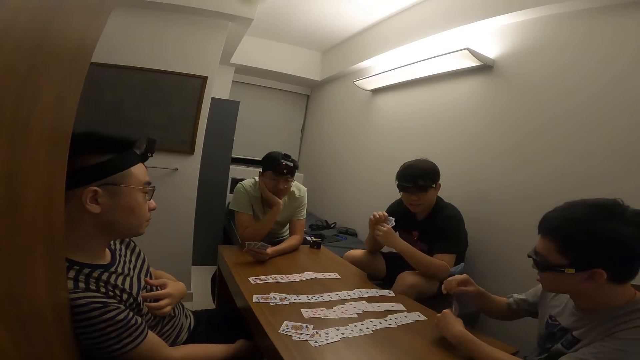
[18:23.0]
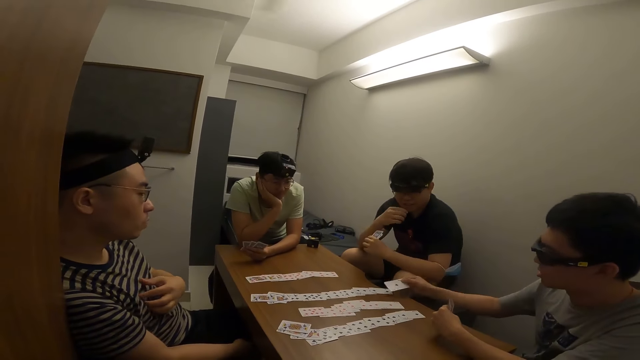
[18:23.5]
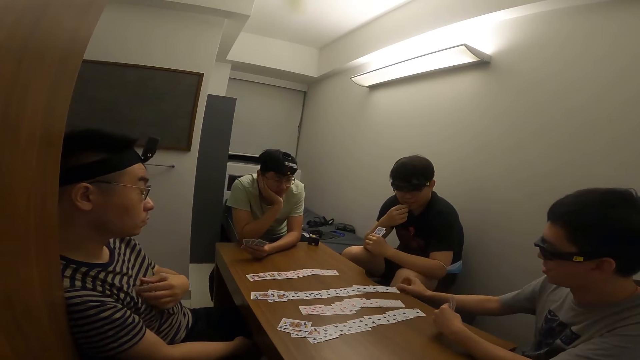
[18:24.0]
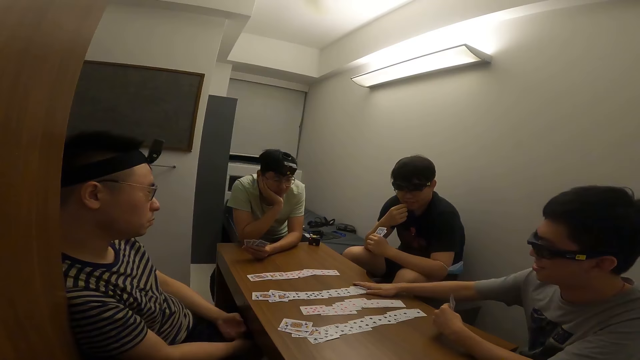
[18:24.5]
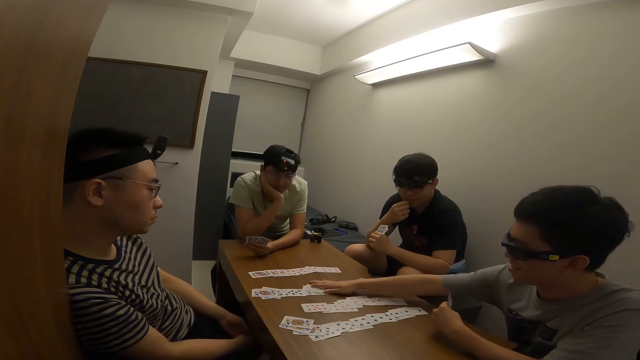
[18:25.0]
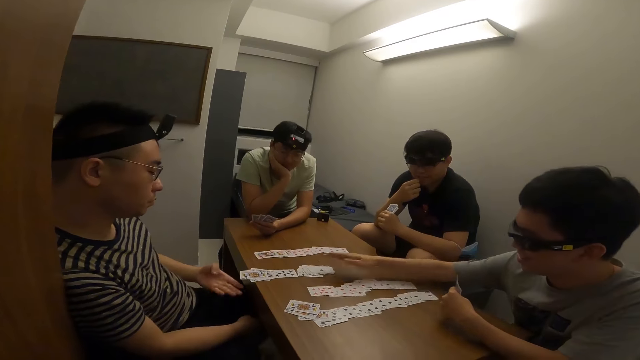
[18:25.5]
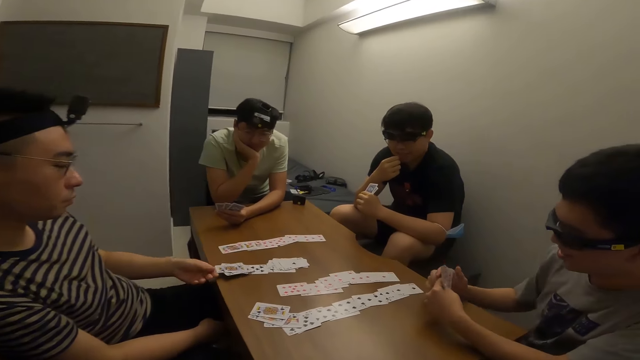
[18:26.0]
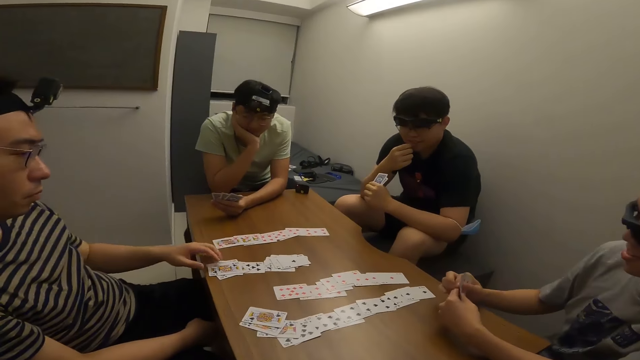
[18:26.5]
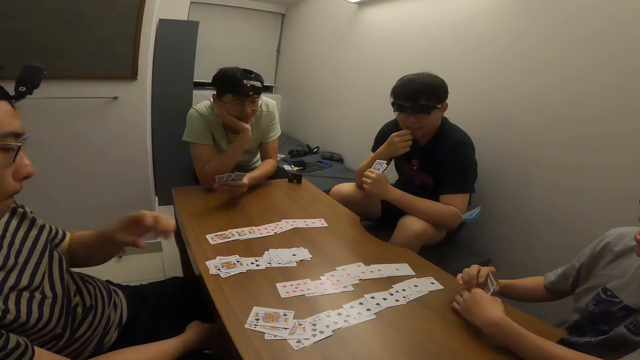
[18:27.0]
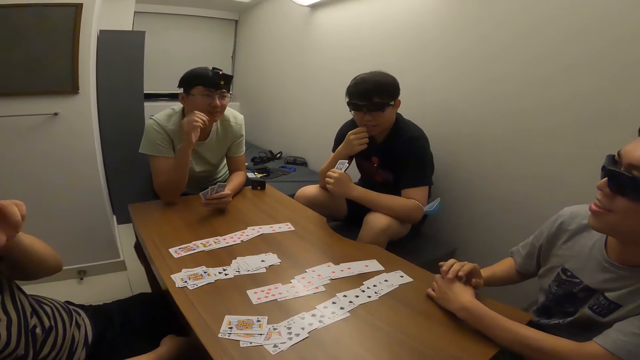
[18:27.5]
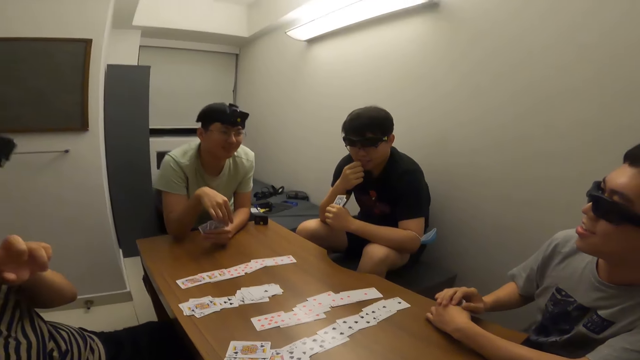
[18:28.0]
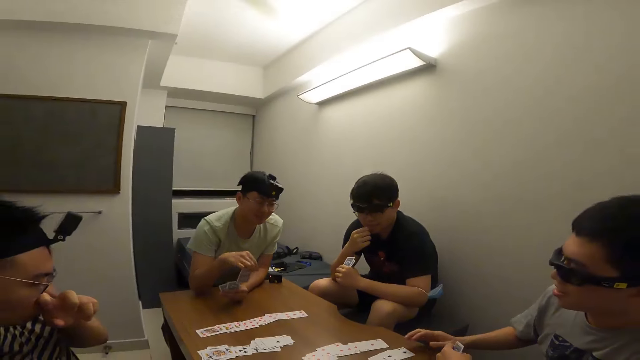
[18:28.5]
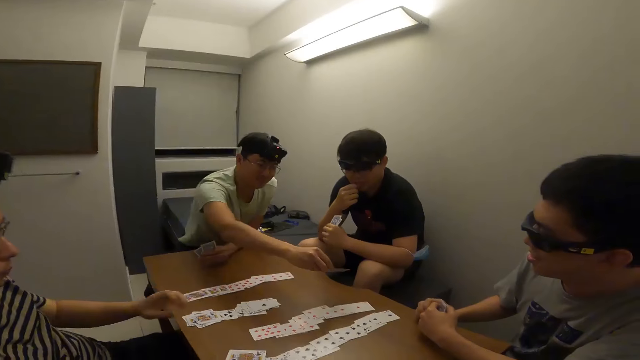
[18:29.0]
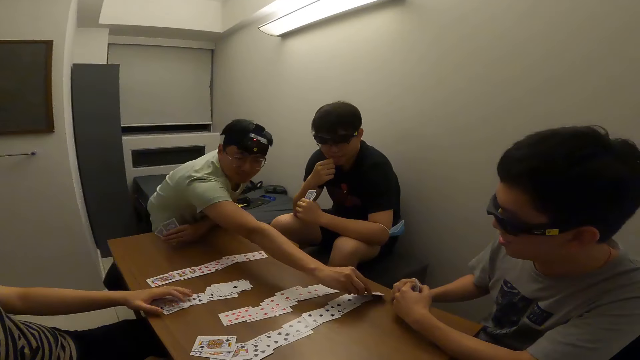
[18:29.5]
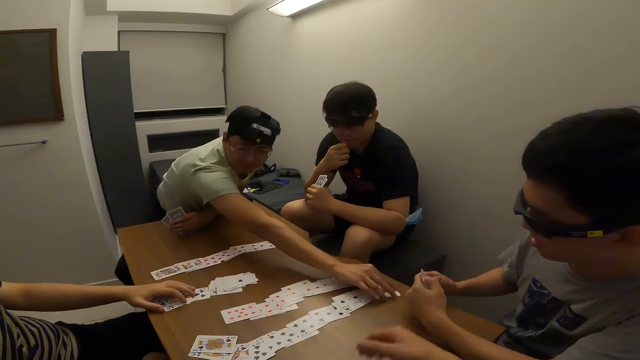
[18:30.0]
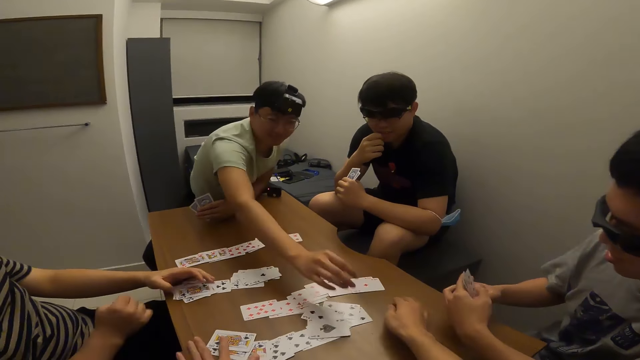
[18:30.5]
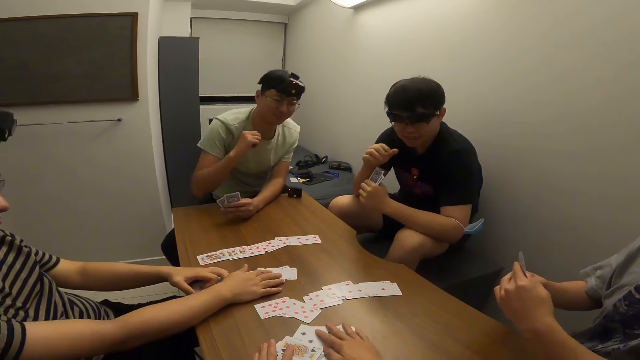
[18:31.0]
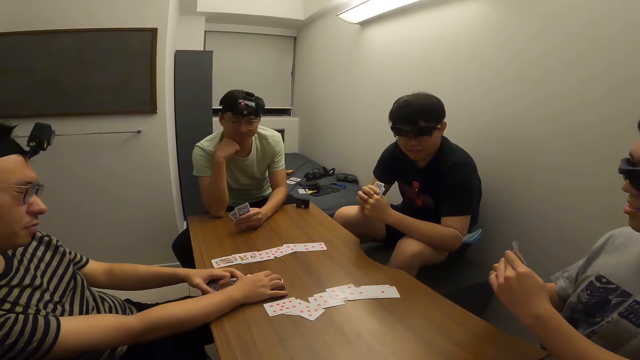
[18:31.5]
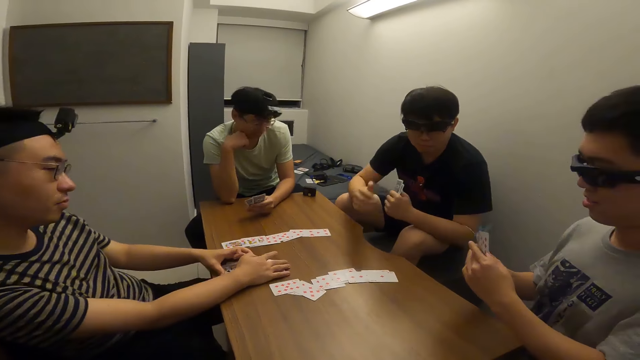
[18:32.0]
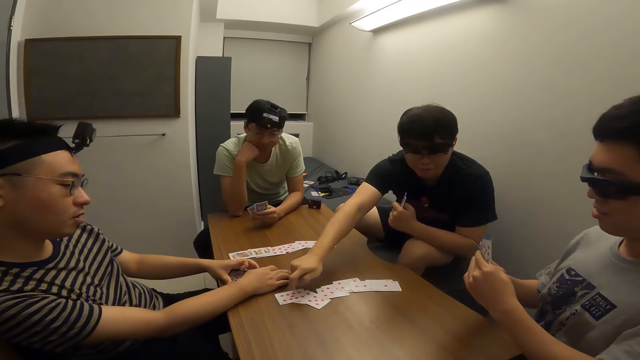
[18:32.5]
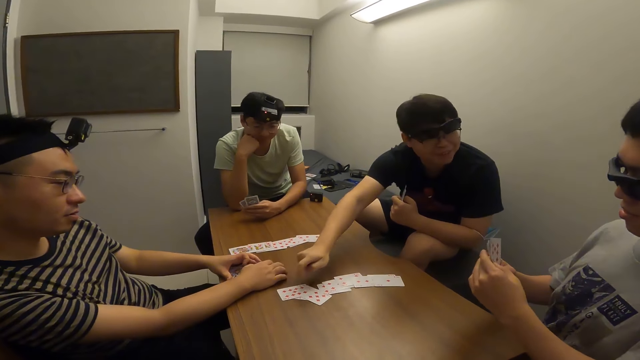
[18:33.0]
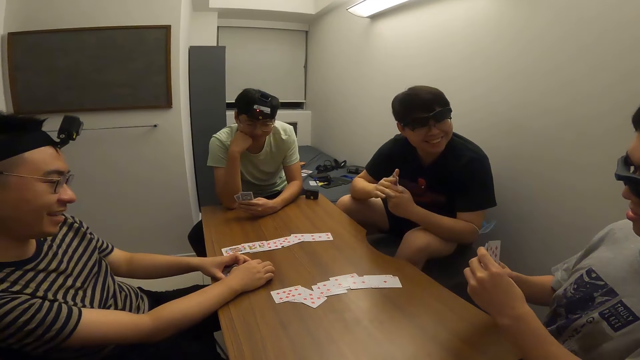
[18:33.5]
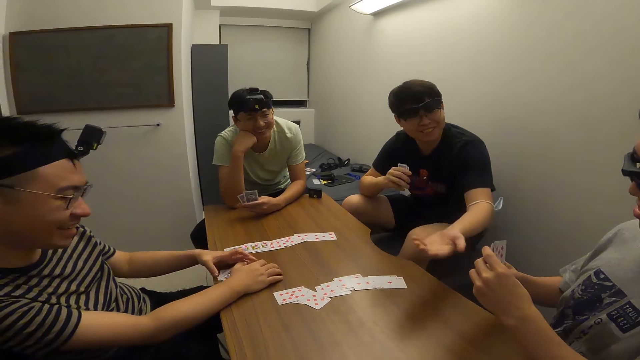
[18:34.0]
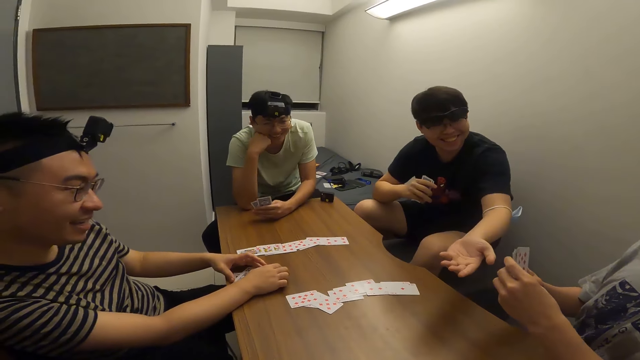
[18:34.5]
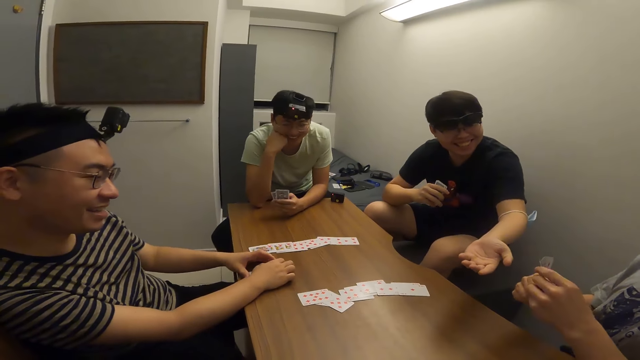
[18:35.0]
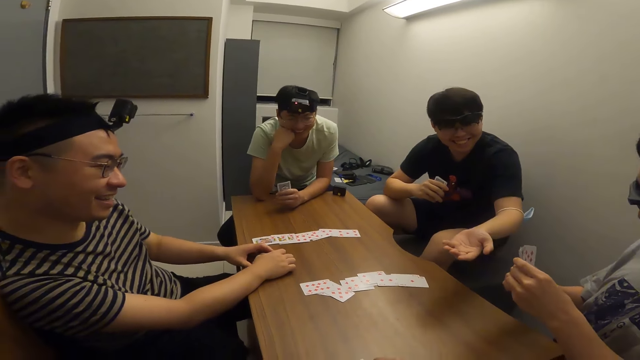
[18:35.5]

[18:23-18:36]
A man places a card on the table with his right hand. The man adjusts some cards on the table with his right hand. A person moves cards on the table. Another man places a card on the table with his right hand. The camera wearer packs some cards on the table to himself with his hands. The person moves cards on the table. Another person makes a gesture.

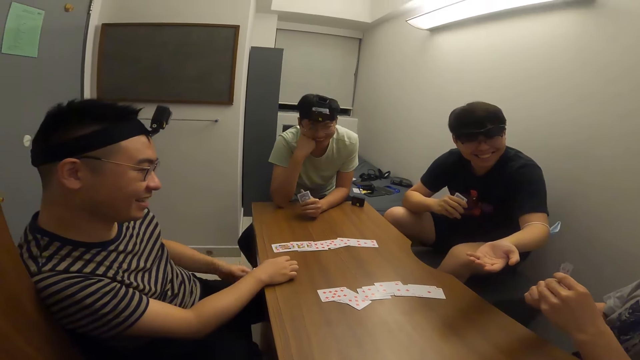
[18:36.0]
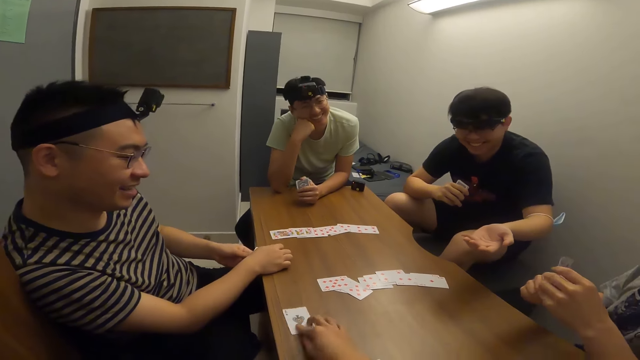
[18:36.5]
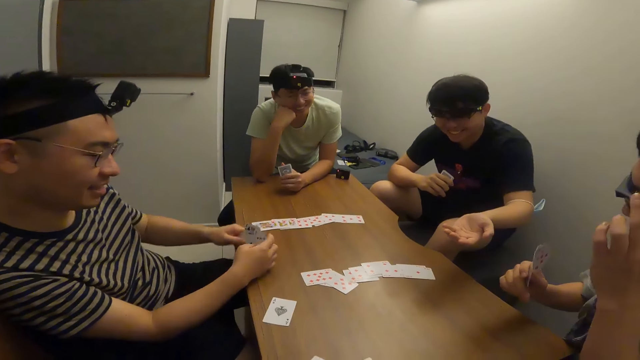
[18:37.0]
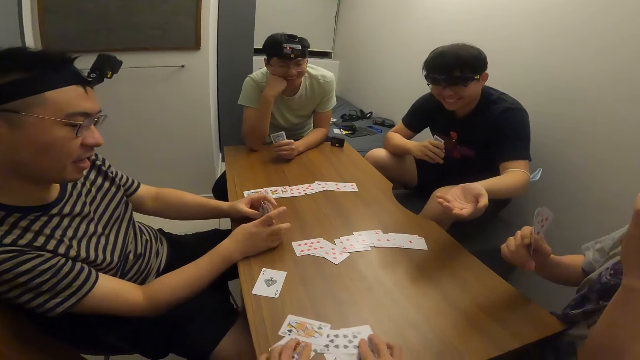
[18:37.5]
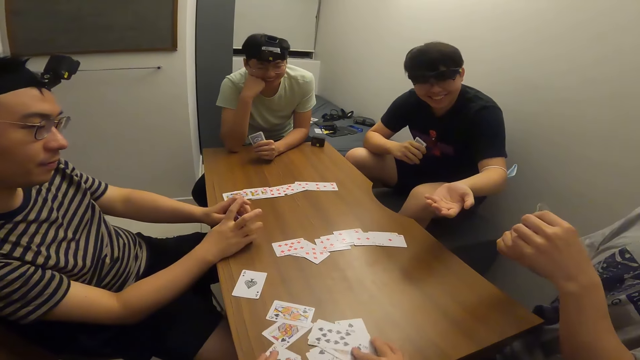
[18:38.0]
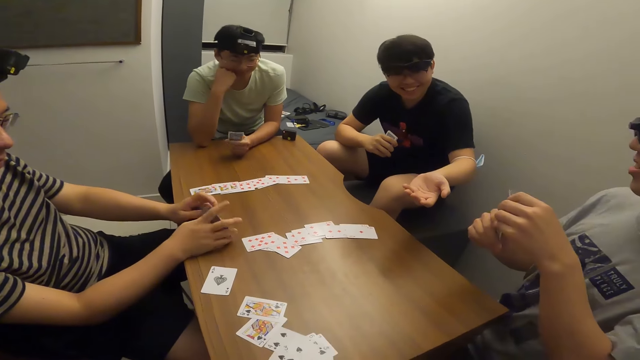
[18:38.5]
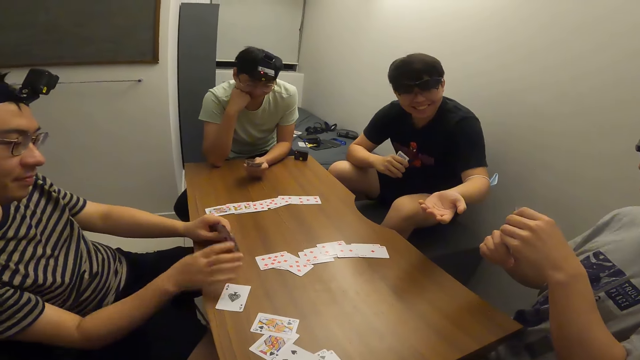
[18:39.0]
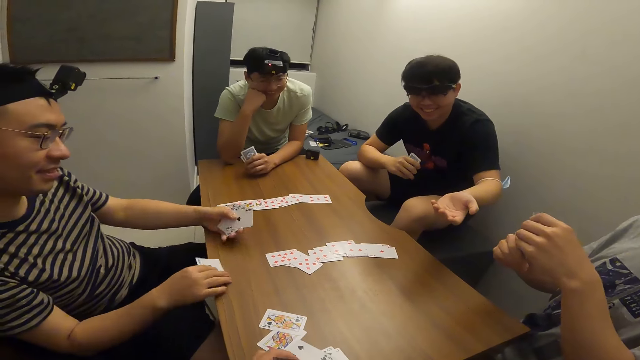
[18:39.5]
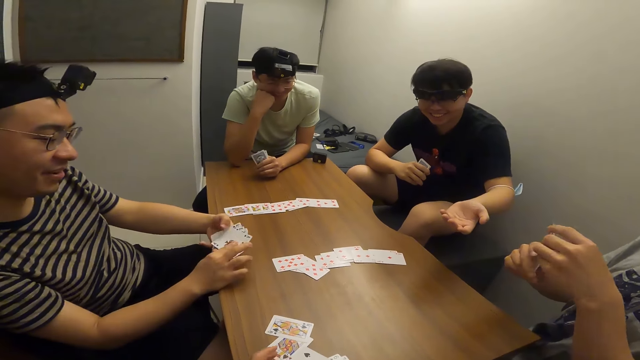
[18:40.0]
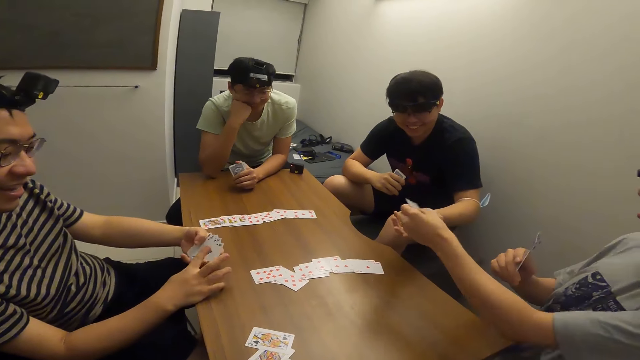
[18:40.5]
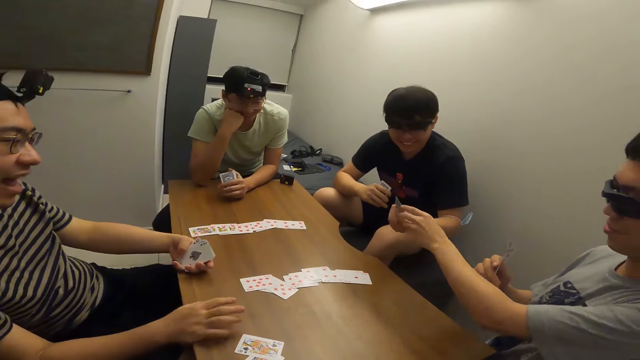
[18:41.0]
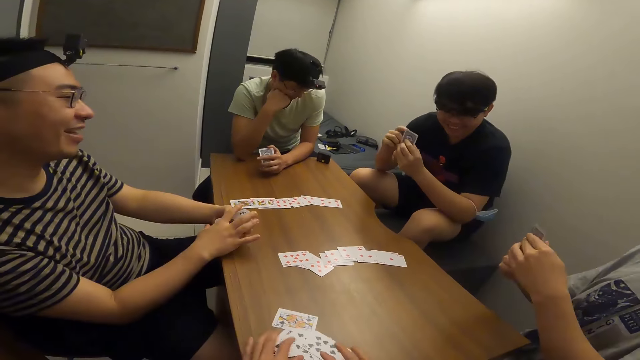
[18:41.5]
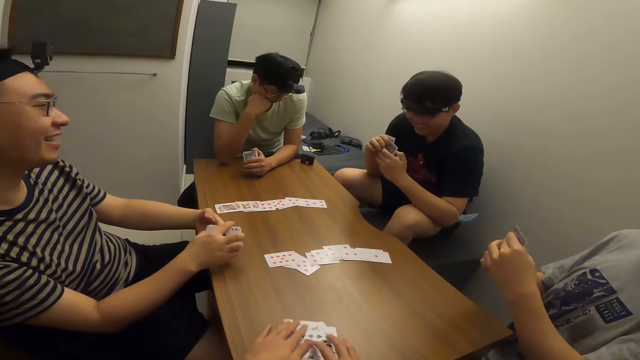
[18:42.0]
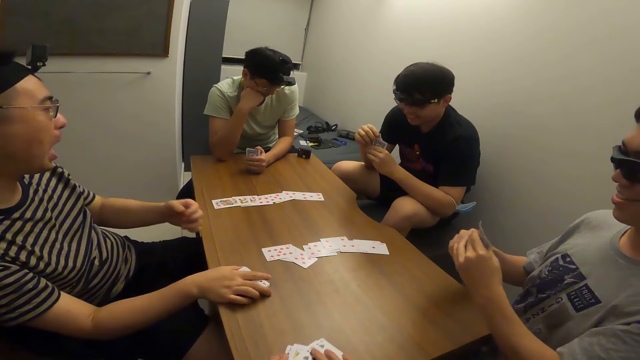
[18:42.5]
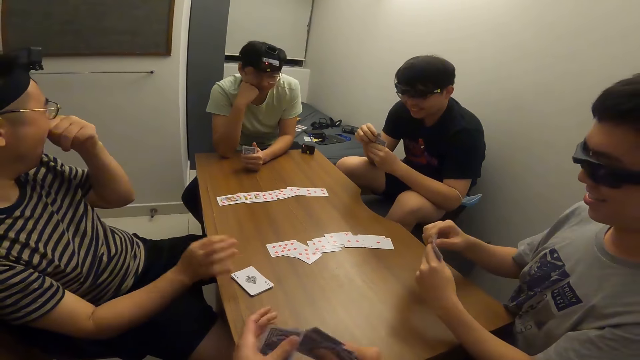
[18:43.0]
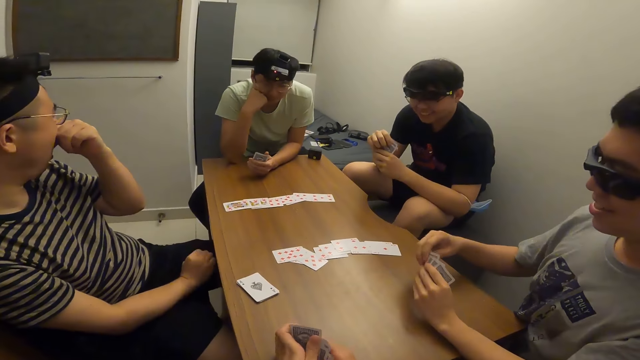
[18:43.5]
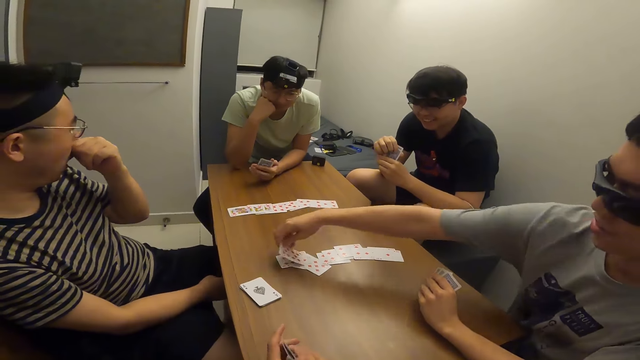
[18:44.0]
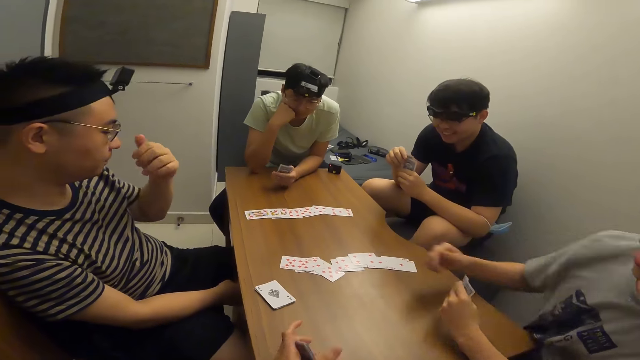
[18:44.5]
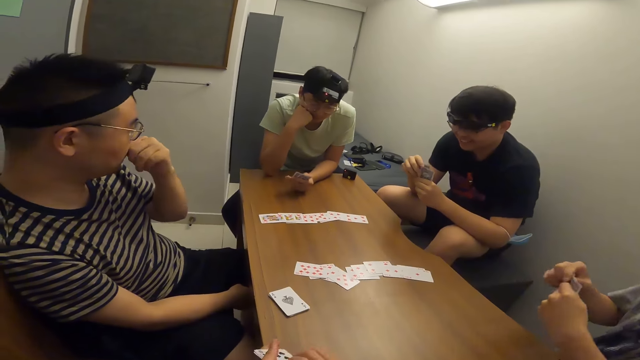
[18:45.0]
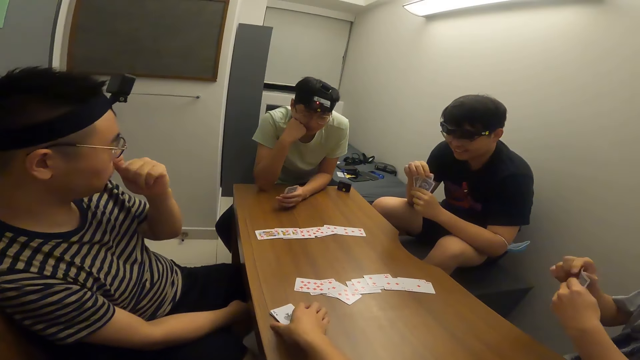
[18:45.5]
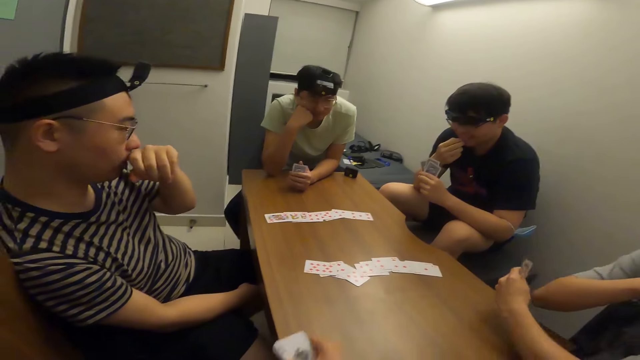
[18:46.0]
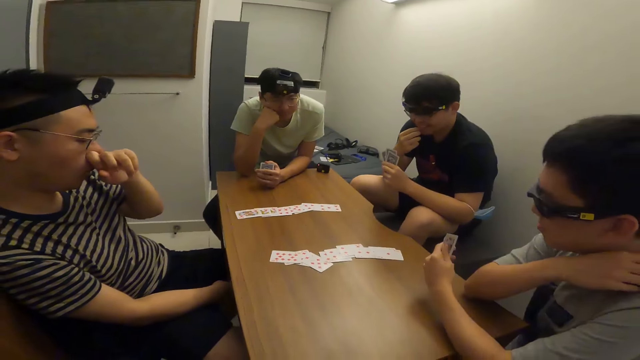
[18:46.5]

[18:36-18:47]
The camera wearer places a card on the table. He places the cards on the table. A man picks a card from the table with his right hand. Another man passes a card to yet another man with his left hand. The camera wearer picks up the cards. The second man places a card on the table with his right hand. The camera wearer packs some cards from the table with his right hand.
